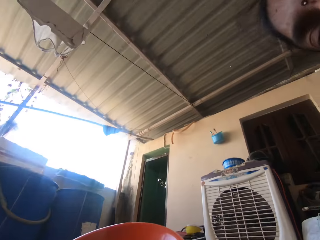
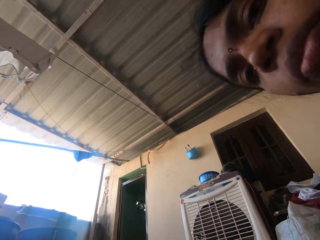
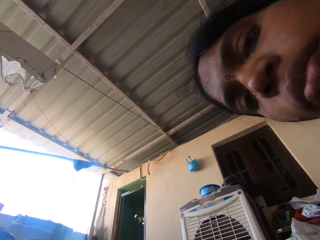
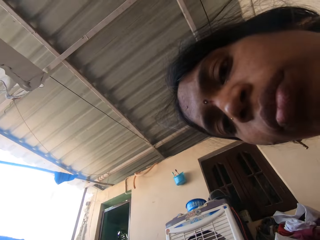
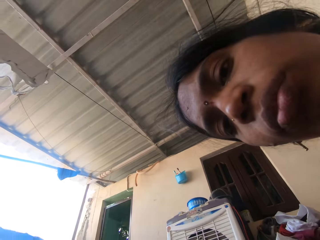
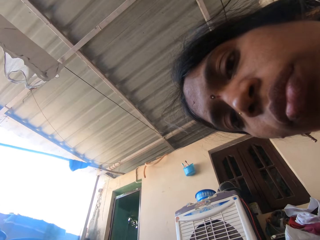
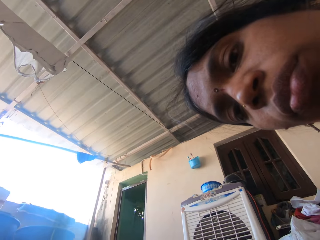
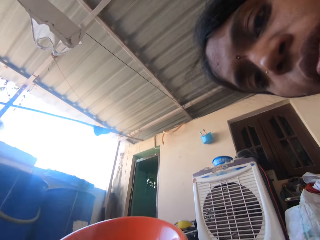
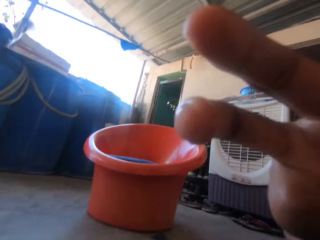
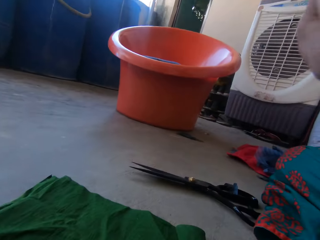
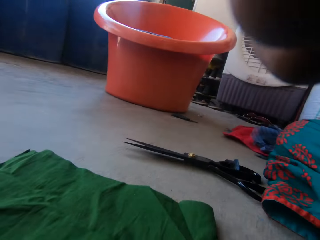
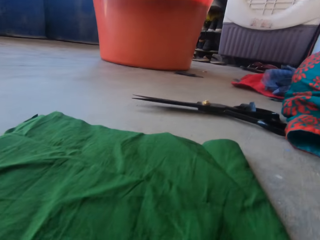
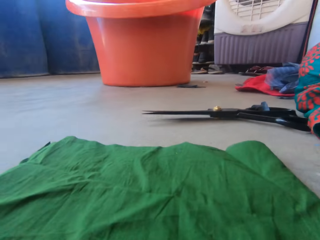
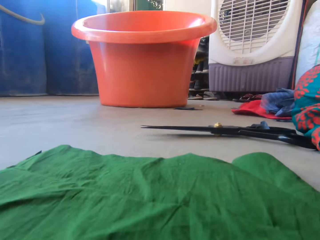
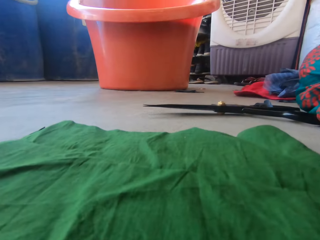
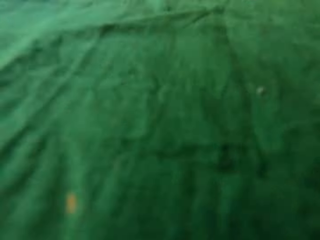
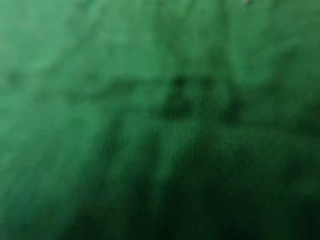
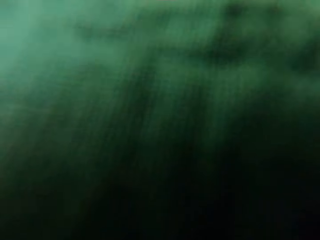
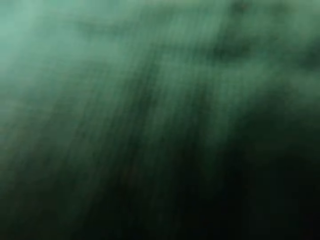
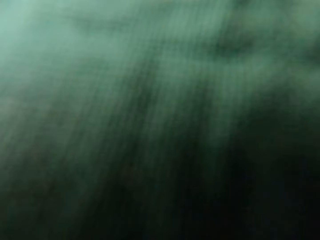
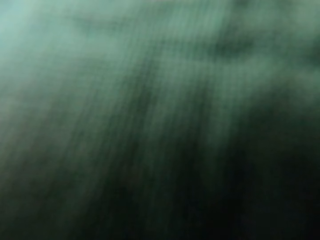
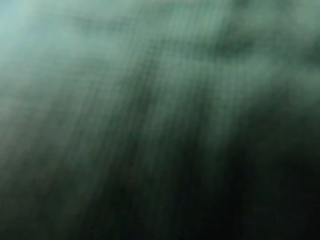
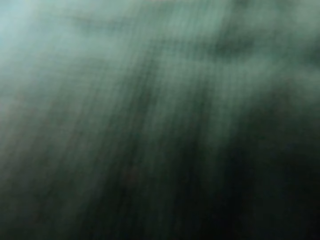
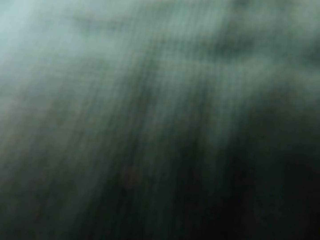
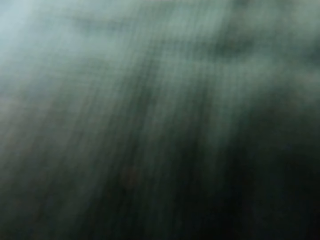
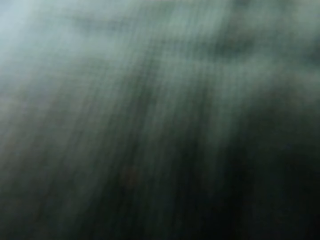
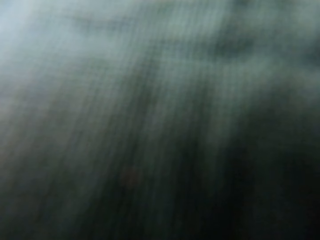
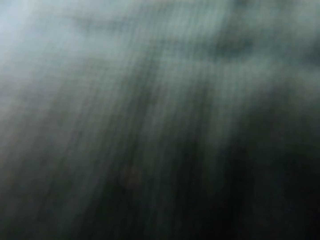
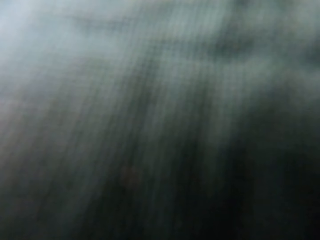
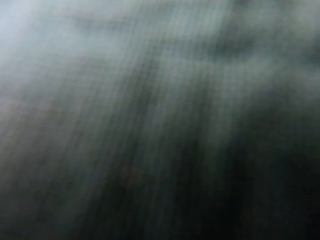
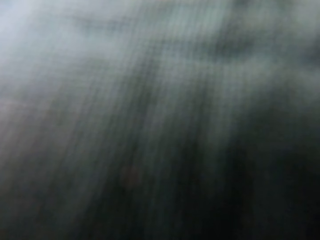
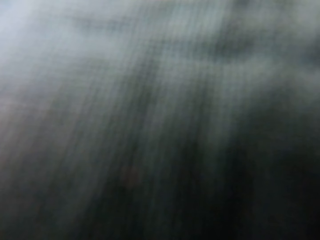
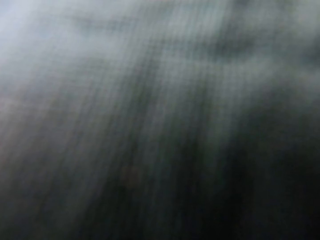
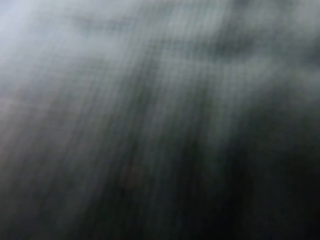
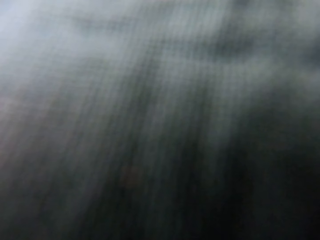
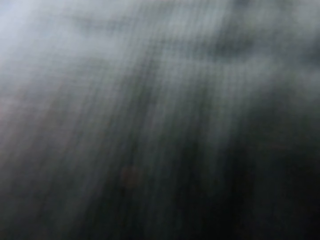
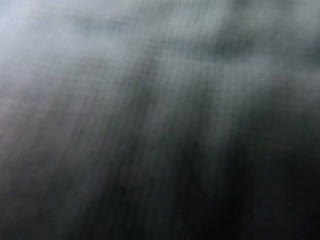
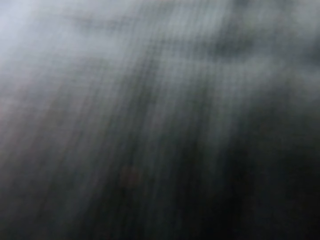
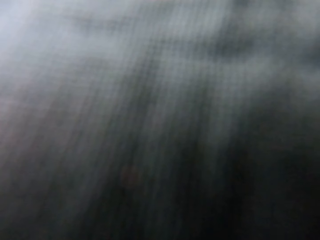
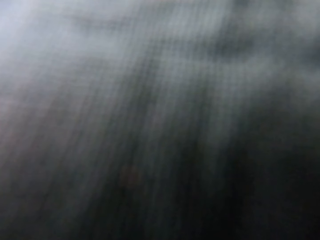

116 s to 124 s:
The camera wearer places the camera down.

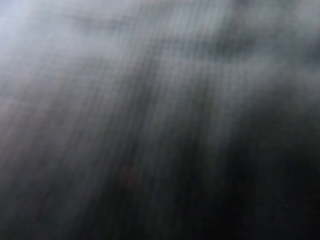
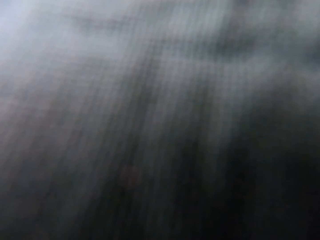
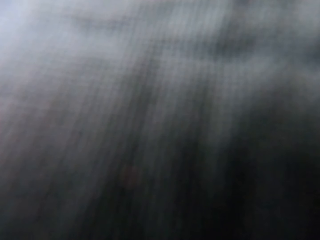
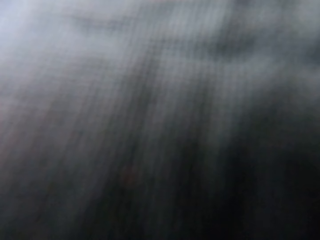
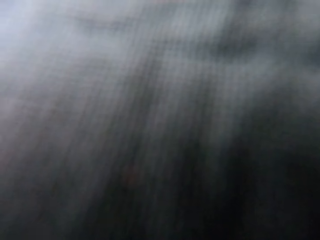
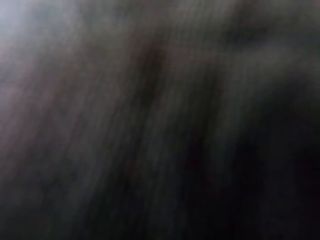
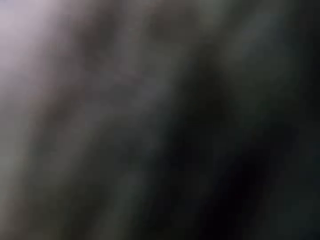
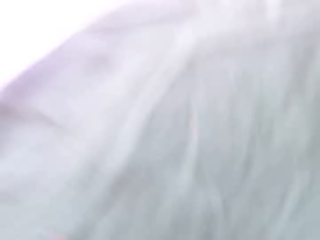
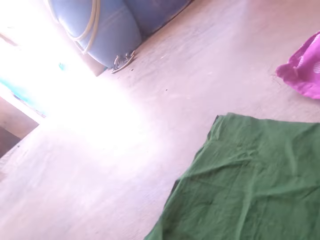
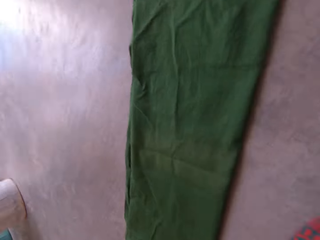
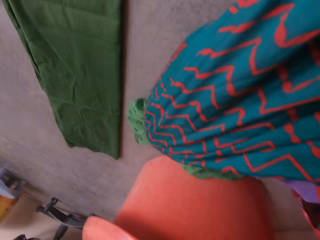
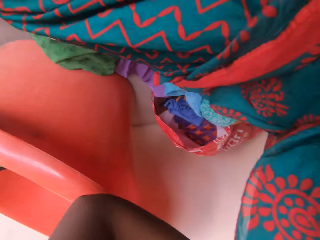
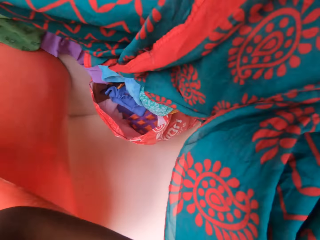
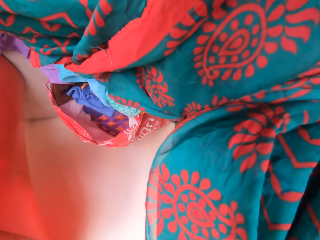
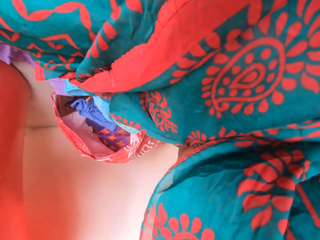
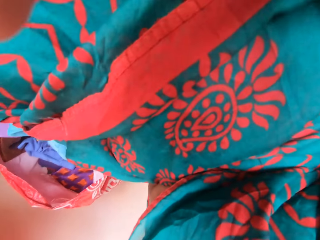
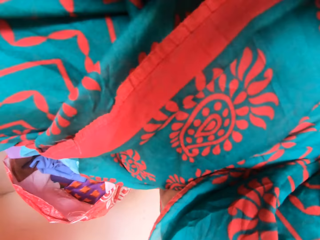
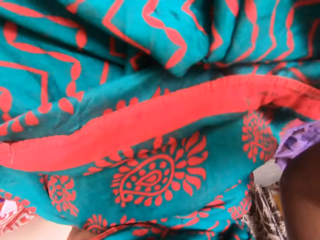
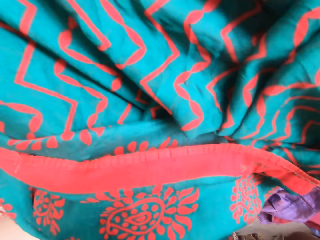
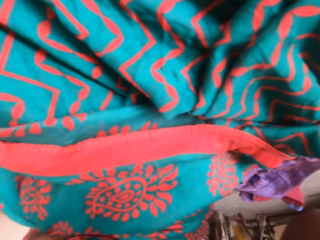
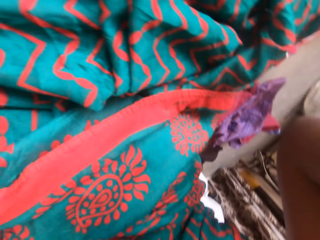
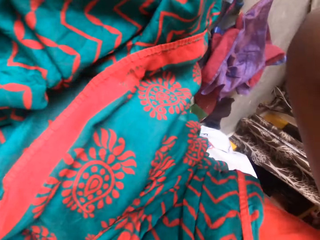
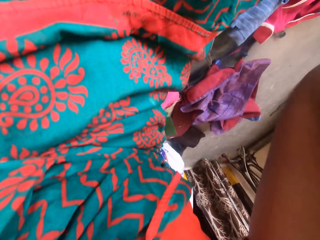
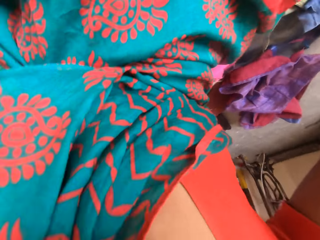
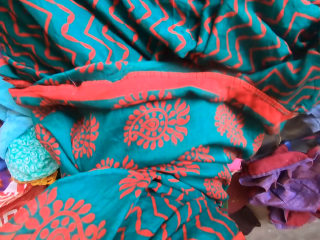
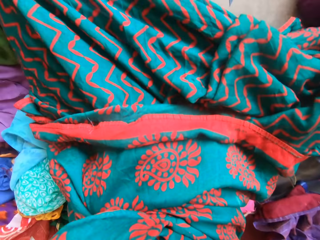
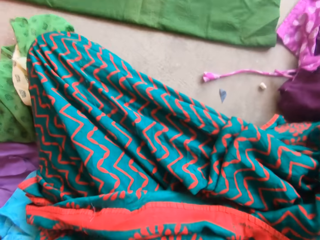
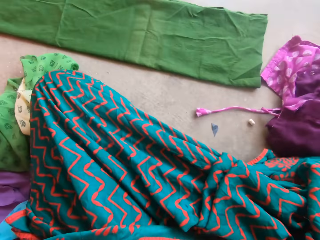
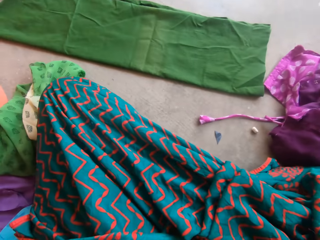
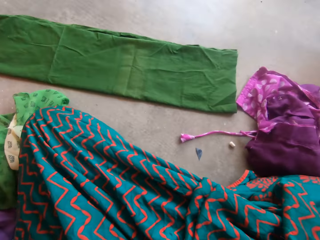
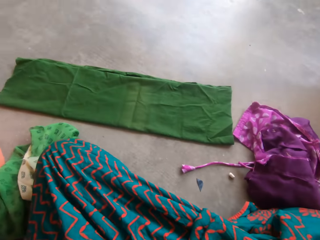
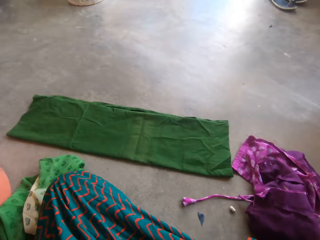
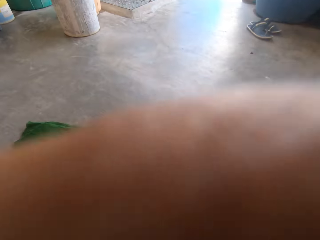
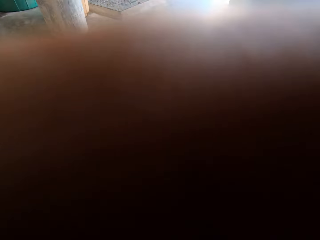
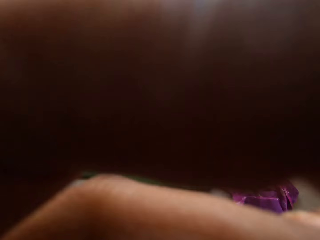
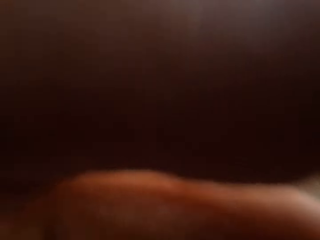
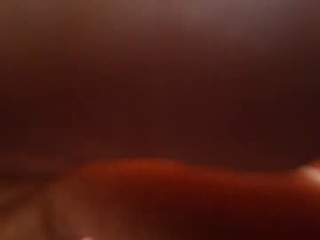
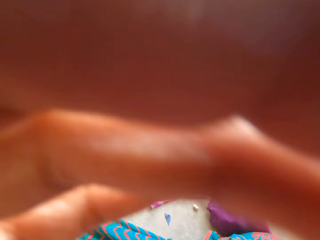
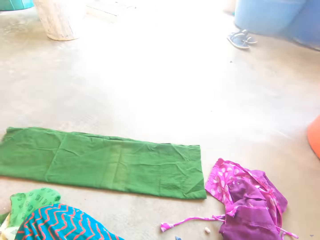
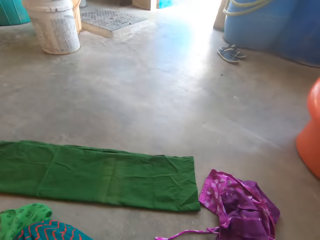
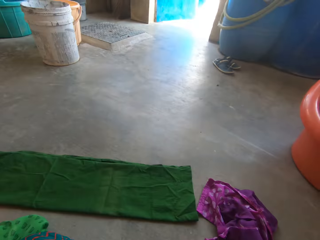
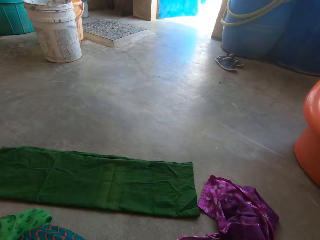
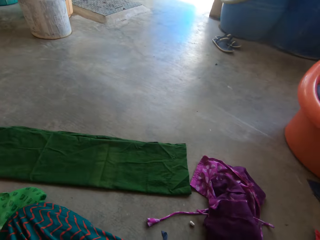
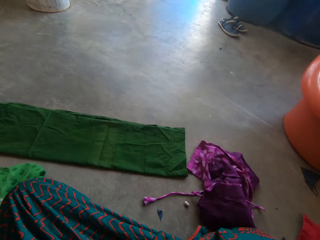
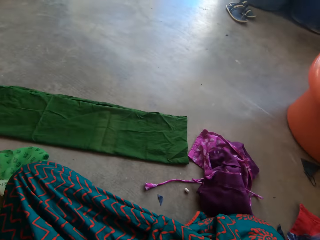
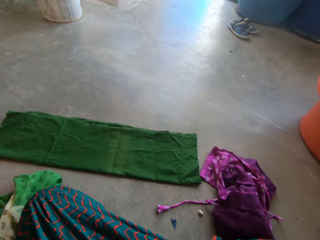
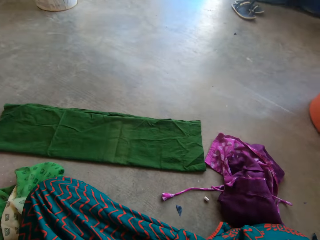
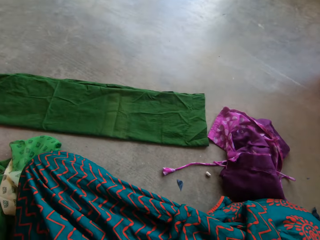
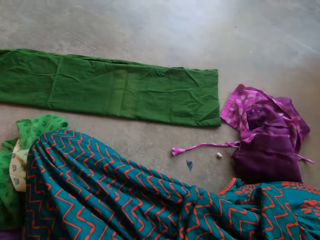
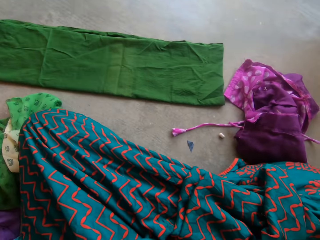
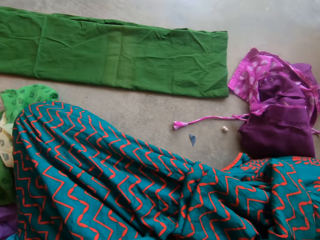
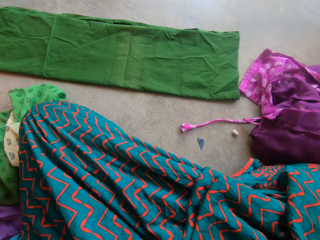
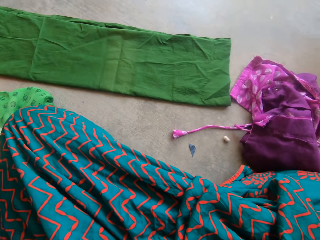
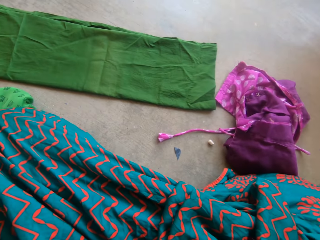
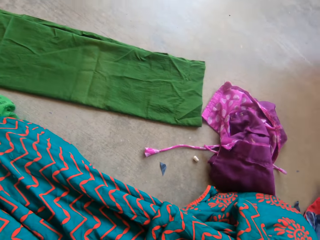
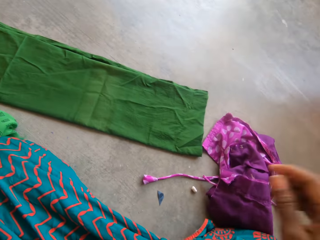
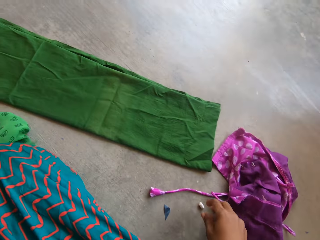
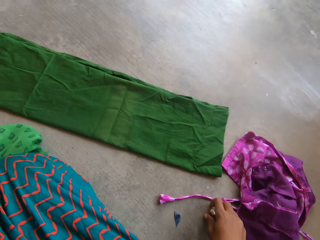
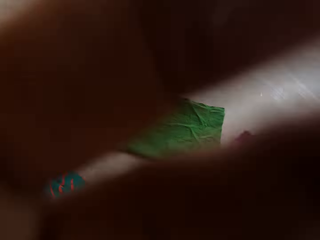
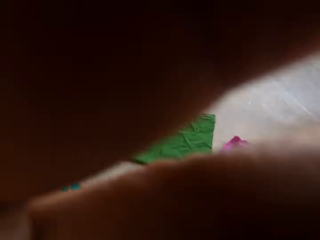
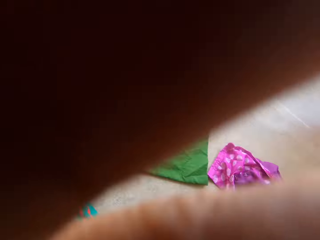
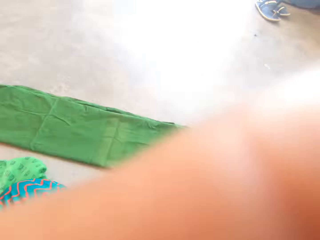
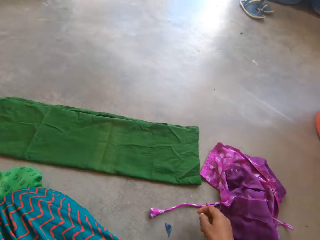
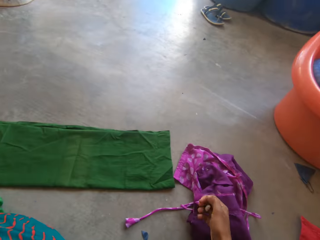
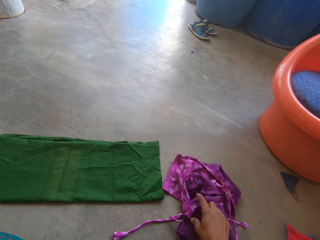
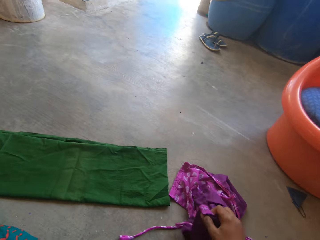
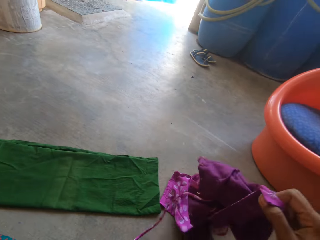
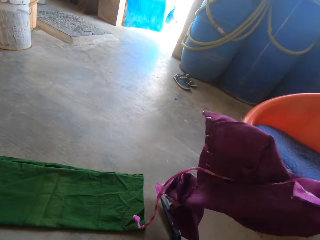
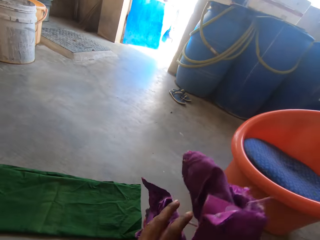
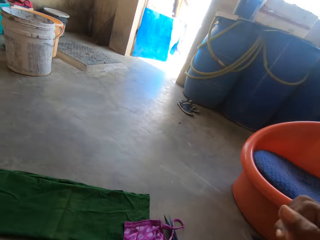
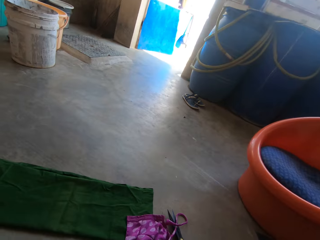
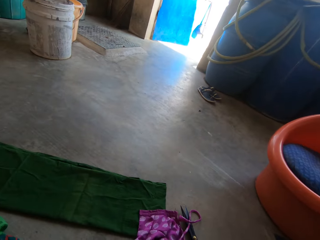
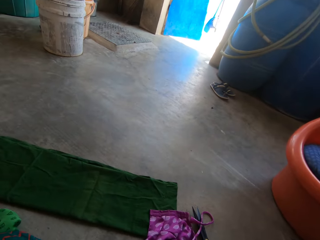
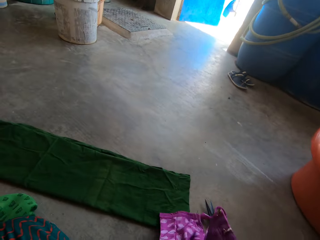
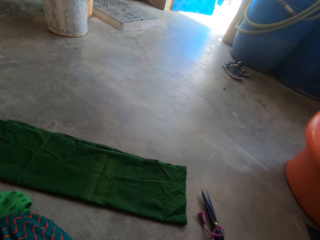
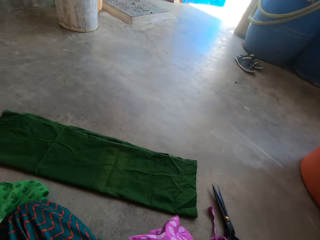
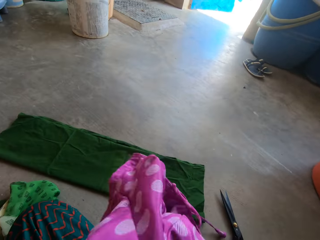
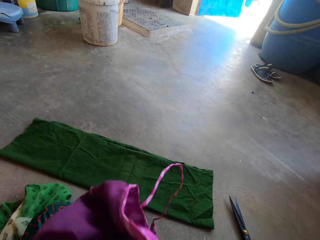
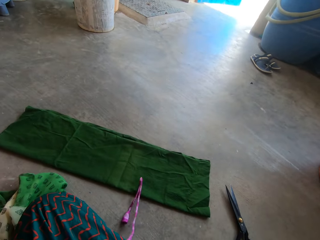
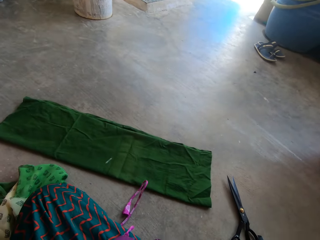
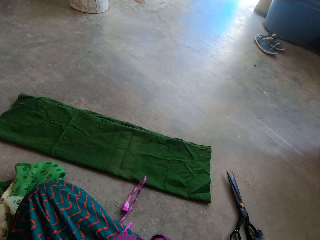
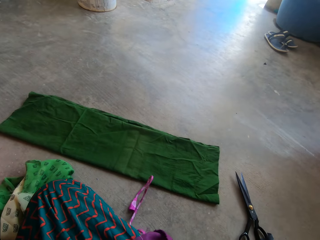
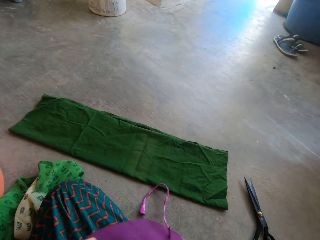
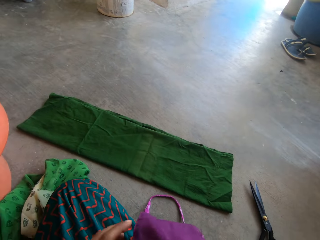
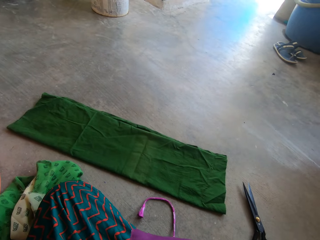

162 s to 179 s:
The camera wearer picks up the camera. She fixes the camera on her head. She picks up a chalk on the floor with her right hand. She grabs the cloth.
